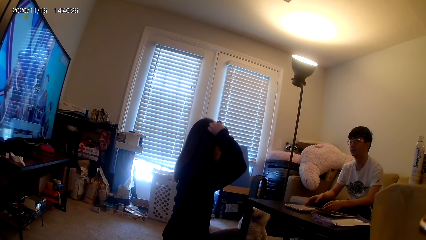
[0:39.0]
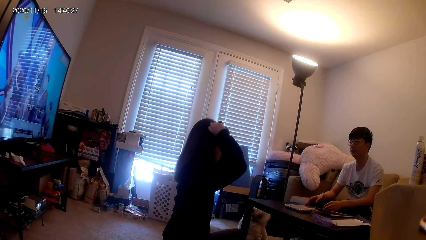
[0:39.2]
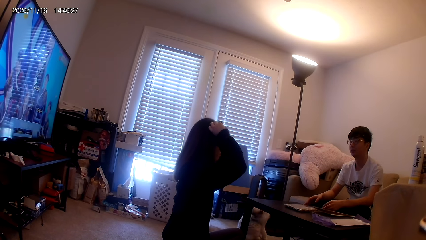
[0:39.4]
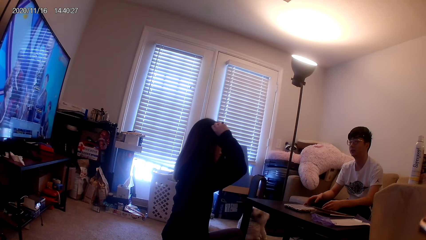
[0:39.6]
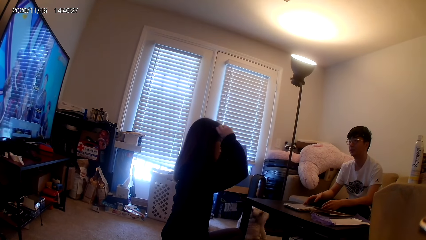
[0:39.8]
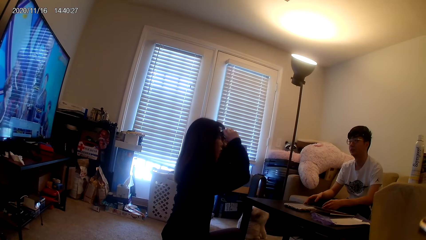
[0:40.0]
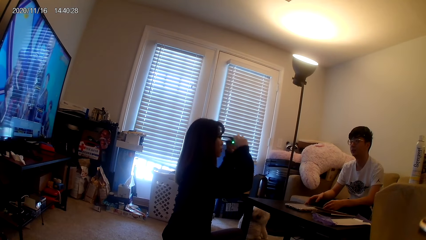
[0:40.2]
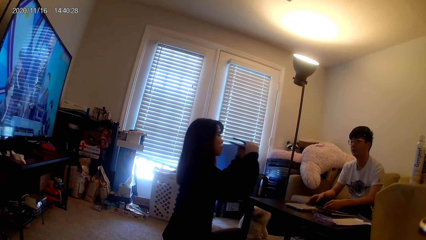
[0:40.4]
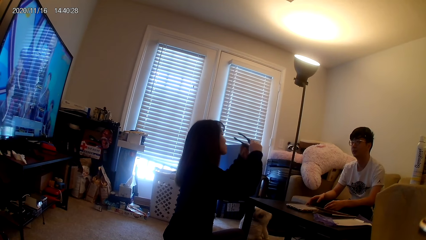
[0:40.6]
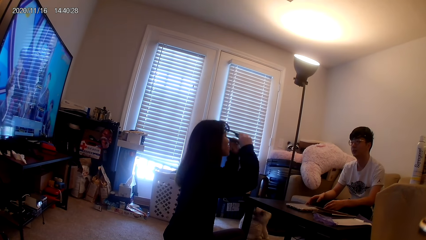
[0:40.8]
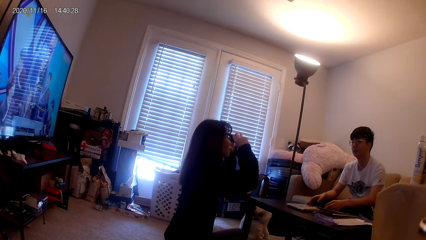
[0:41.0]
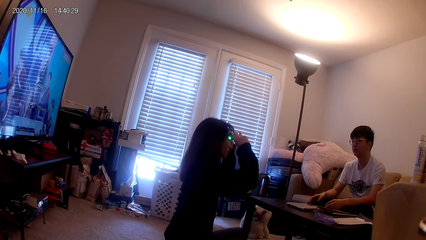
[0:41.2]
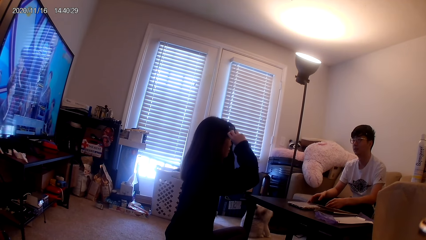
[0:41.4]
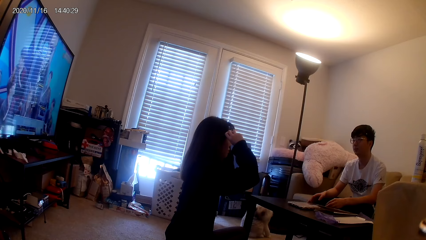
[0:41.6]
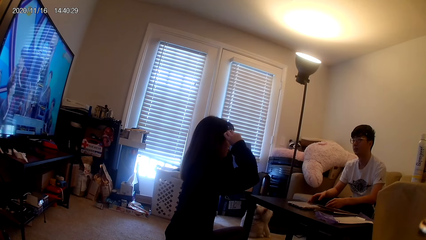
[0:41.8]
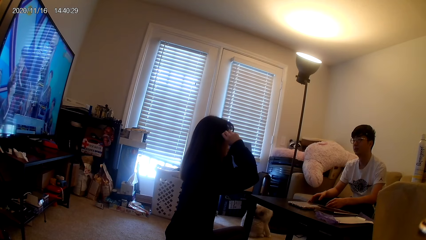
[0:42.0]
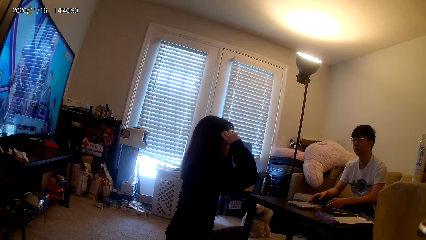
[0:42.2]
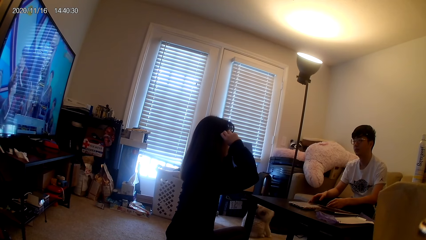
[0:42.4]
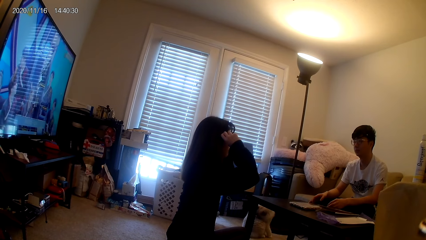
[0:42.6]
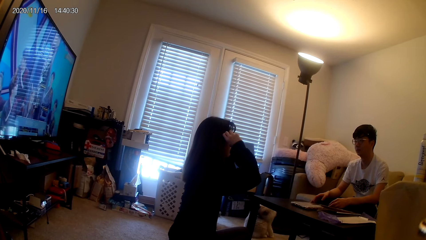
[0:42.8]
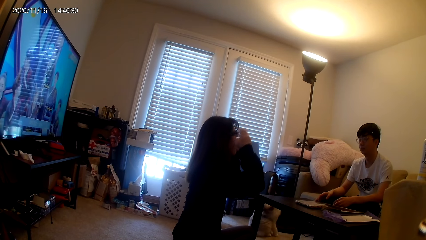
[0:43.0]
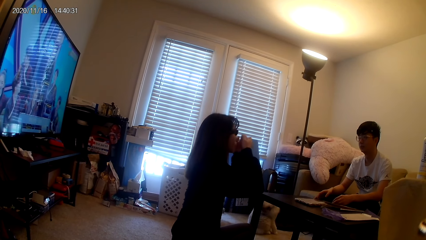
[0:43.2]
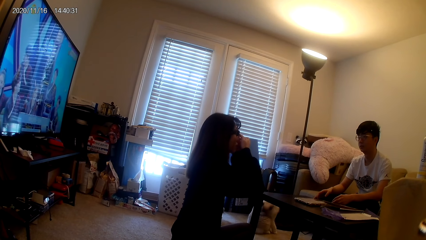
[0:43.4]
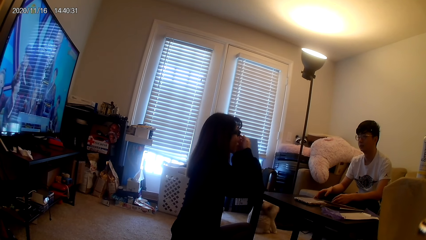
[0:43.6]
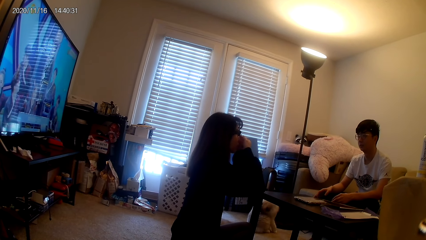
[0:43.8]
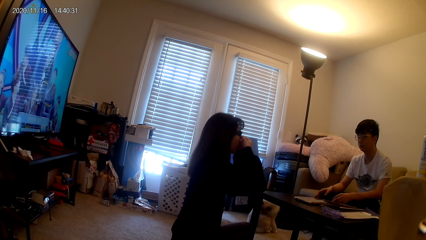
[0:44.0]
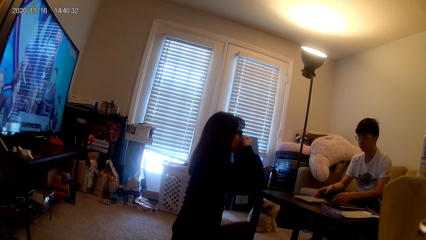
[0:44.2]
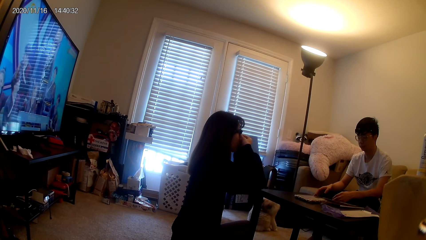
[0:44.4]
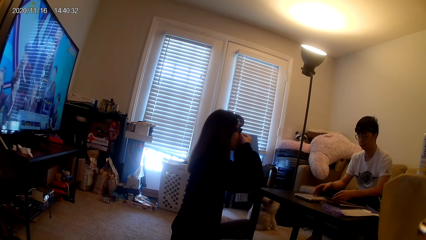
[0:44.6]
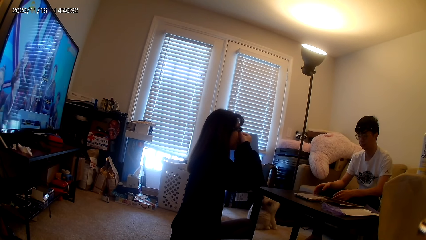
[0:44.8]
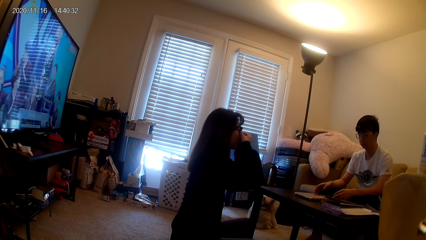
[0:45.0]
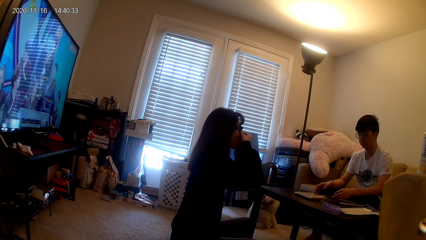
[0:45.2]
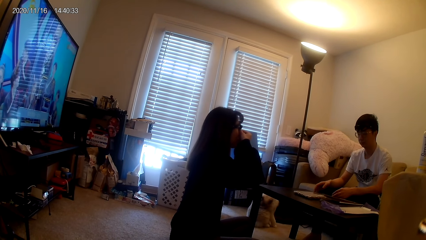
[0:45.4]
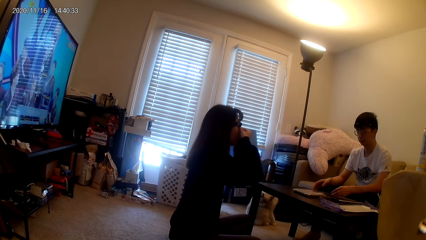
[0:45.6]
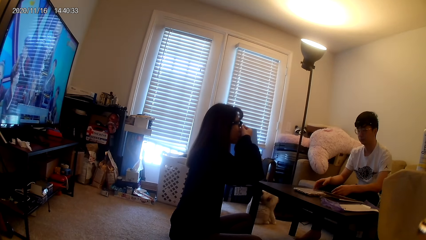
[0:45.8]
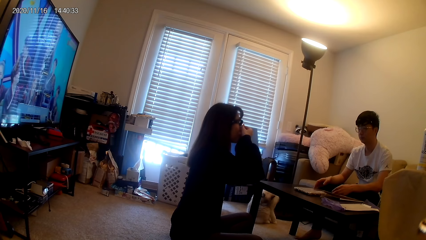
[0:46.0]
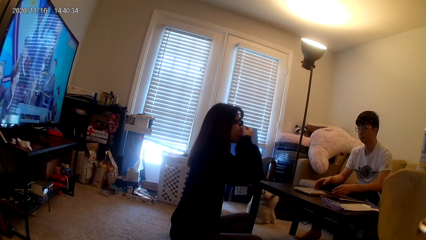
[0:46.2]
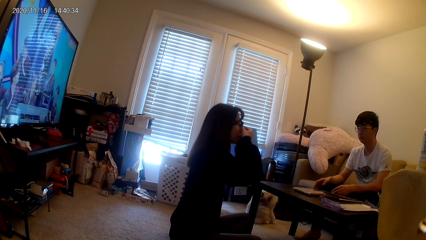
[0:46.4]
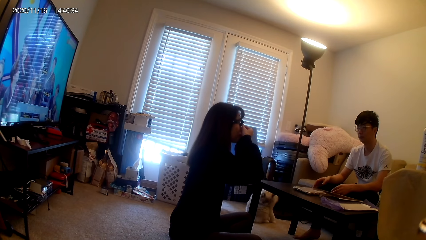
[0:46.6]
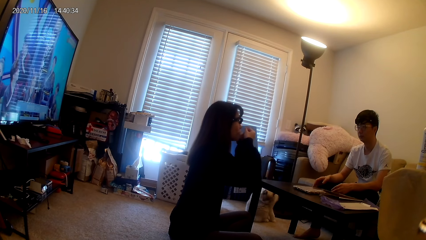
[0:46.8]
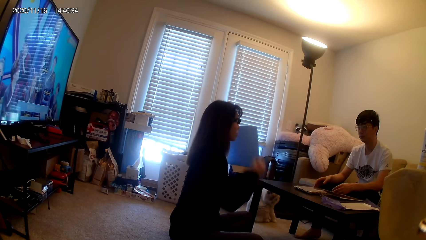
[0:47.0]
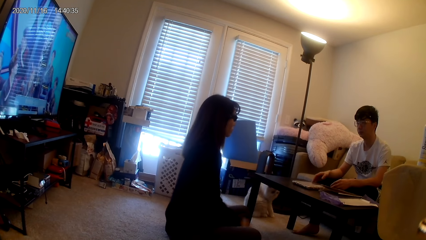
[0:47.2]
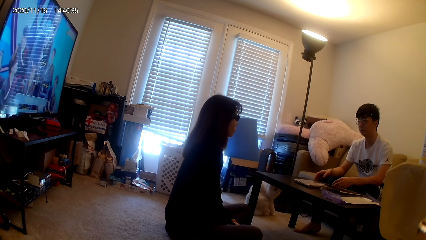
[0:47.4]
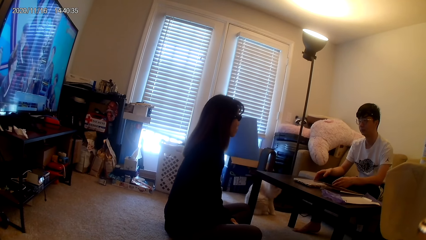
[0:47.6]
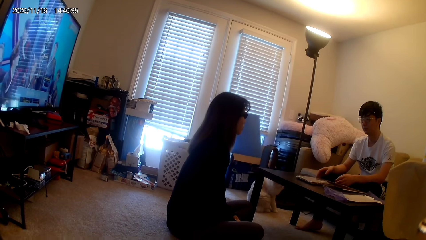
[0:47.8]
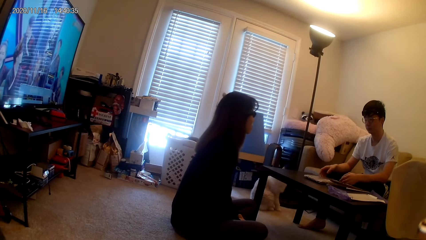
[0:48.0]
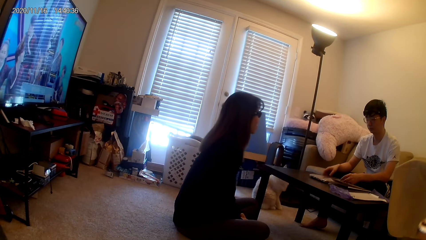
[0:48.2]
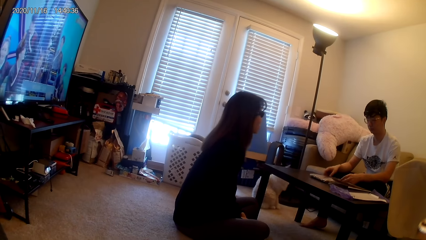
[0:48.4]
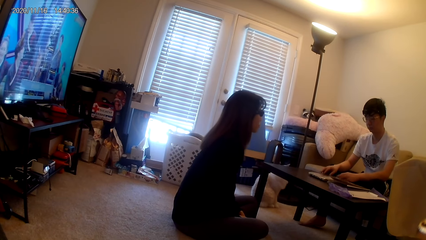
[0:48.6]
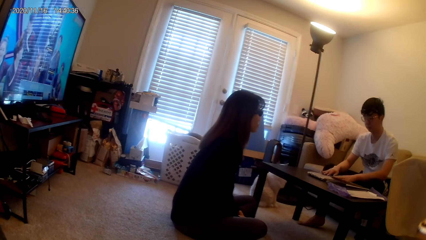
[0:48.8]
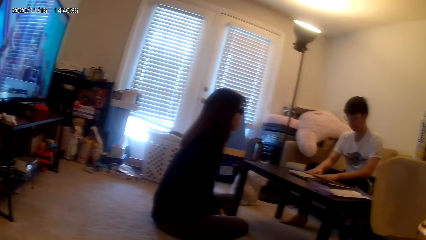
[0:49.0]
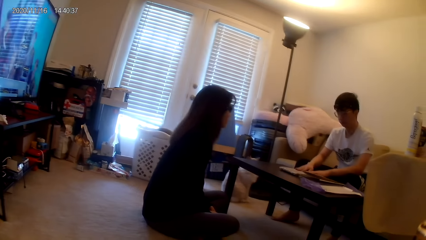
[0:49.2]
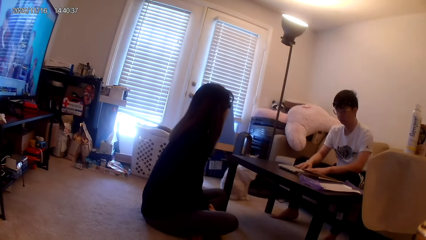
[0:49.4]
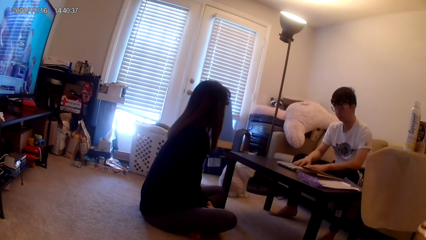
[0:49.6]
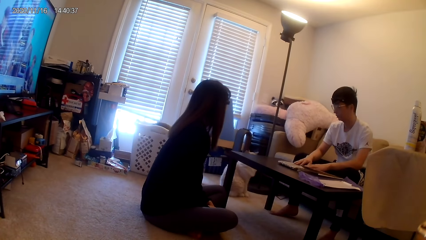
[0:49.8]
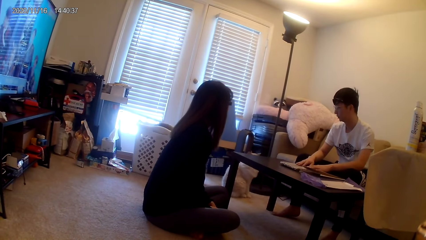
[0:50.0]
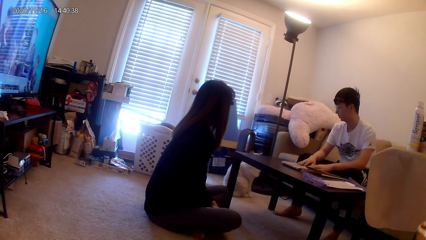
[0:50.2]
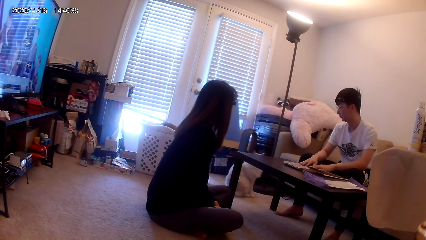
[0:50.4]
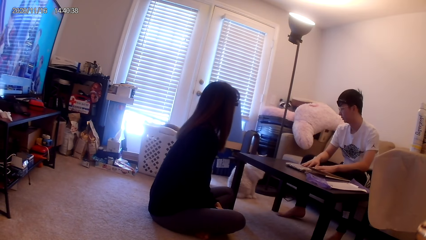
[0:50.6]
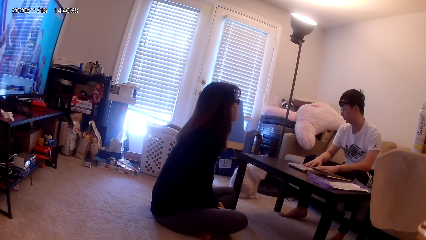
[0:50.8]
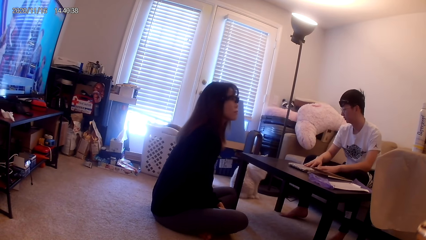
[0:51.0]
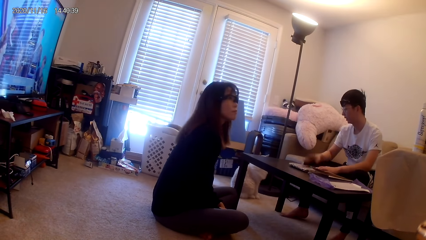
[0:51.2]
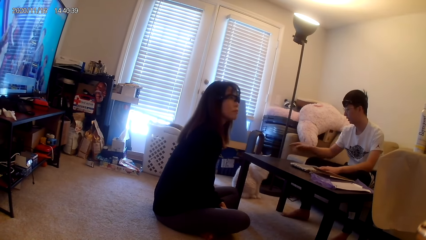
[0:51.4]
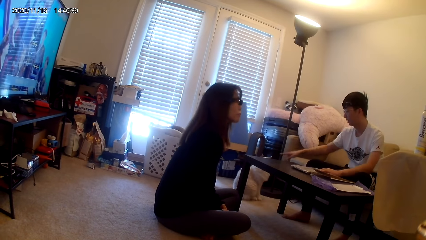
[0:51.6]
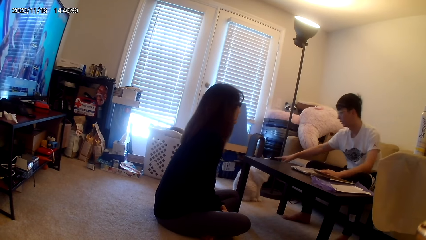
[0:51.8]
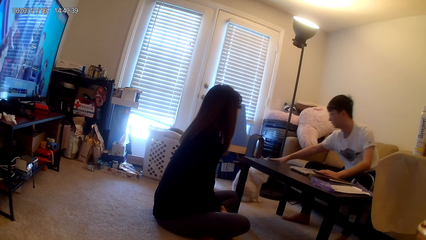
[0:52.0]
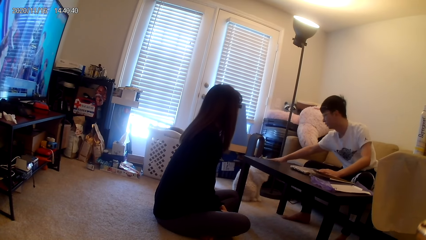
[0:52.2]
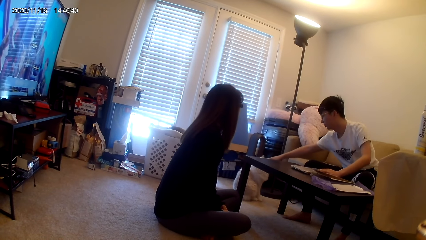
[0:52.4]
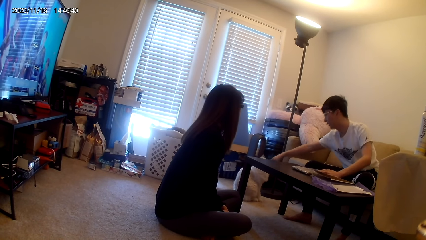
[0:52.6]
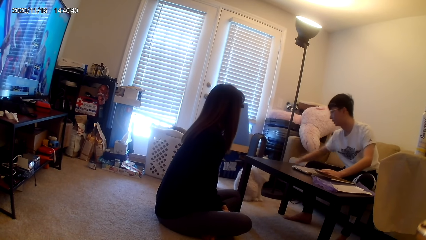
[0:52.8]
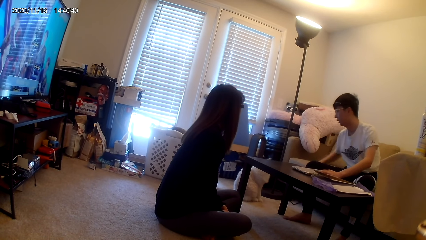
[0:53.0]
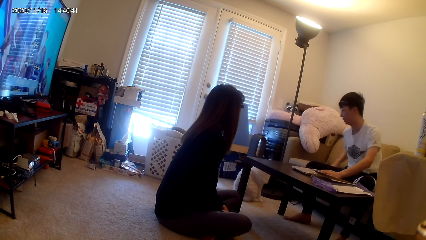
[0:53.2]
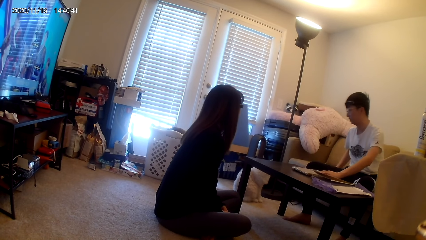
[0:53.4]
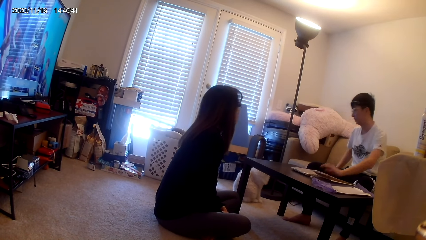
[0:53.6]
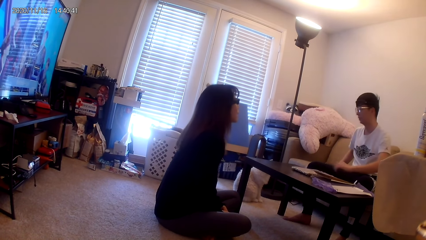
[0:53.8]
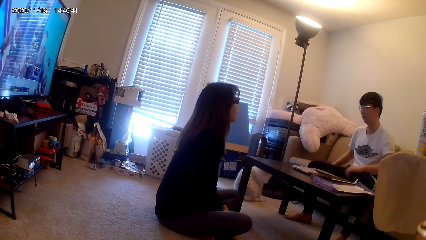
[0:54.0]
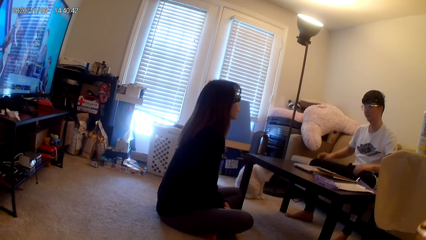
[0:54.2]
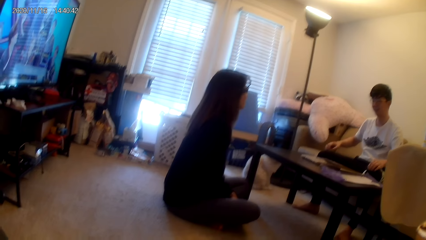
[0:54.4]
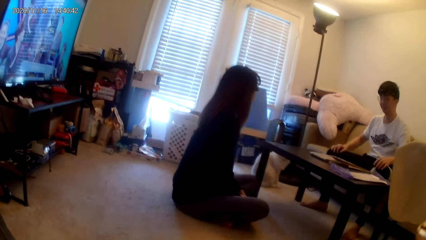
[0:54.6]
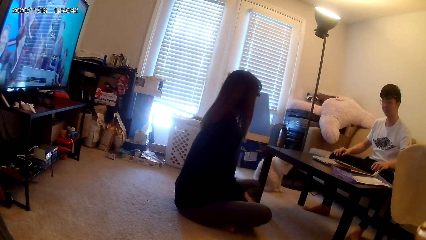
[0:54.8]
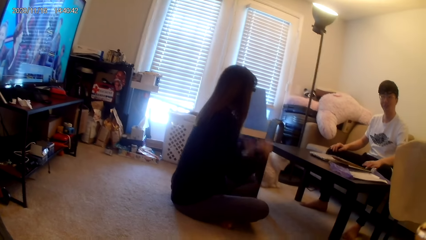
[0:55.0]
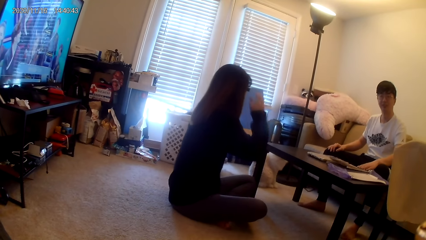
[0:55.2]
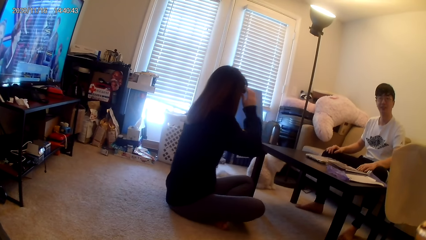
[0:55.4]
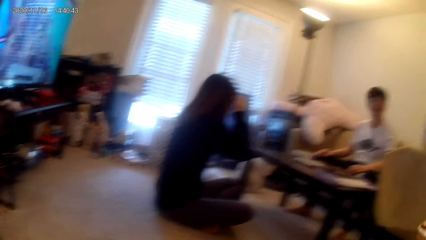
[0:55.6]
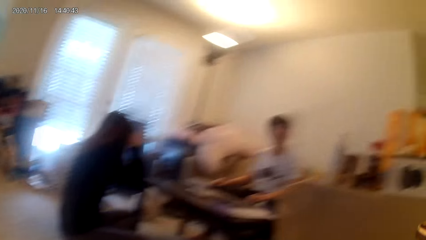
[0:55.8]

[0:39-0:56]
A person puts the spectacles on the face. The person looks around. Another person looks around. The other person caresses the cat.
